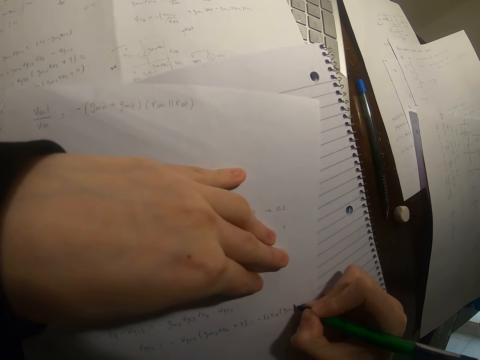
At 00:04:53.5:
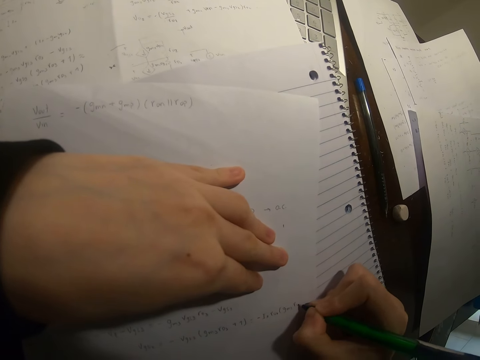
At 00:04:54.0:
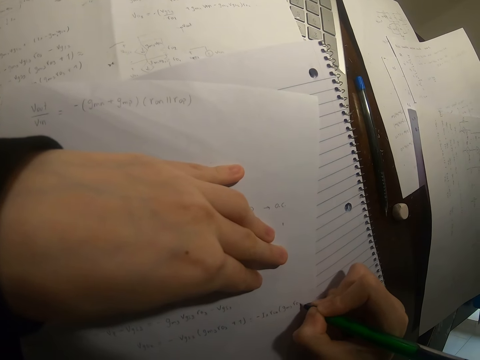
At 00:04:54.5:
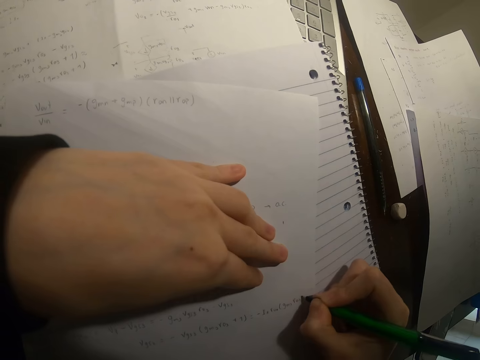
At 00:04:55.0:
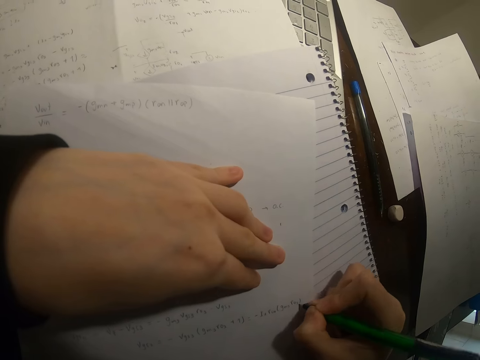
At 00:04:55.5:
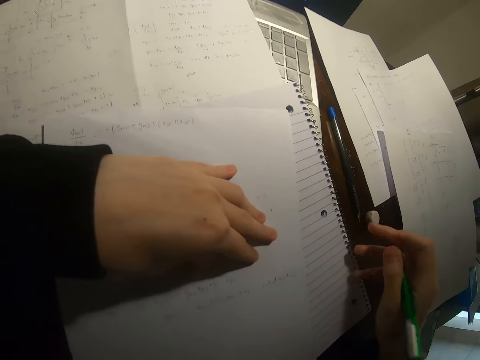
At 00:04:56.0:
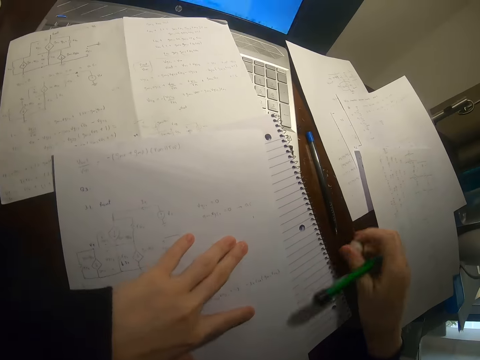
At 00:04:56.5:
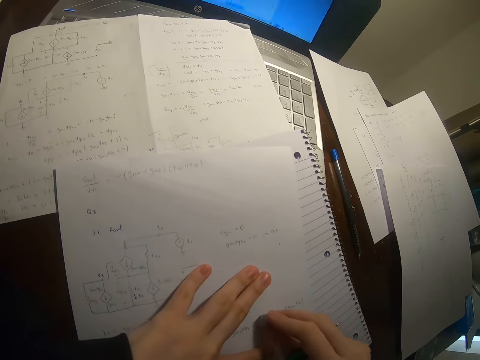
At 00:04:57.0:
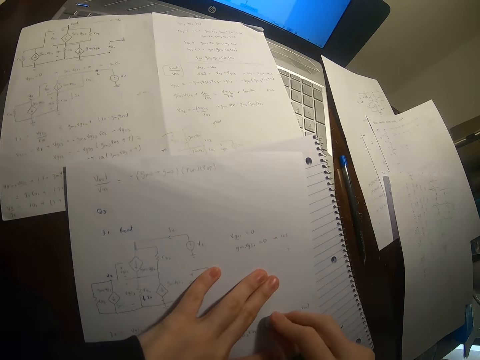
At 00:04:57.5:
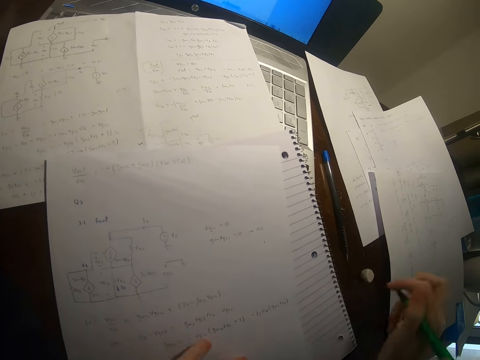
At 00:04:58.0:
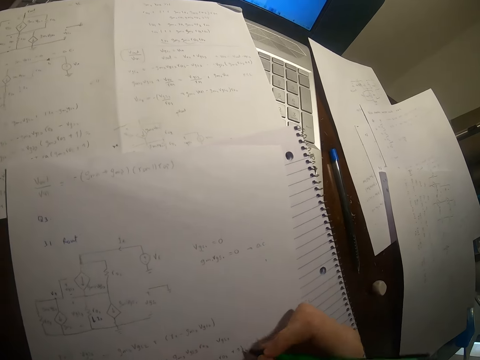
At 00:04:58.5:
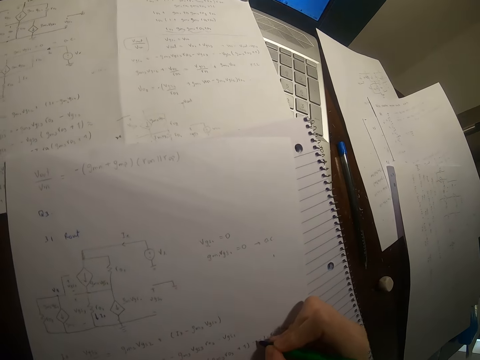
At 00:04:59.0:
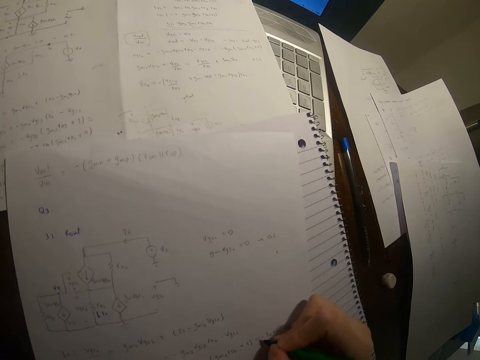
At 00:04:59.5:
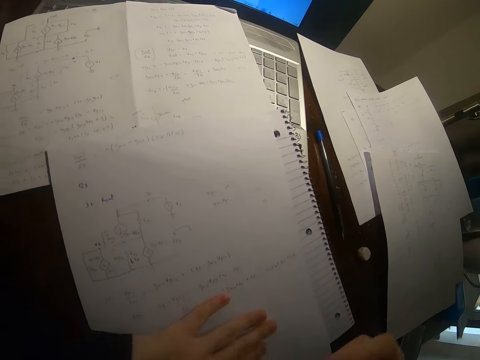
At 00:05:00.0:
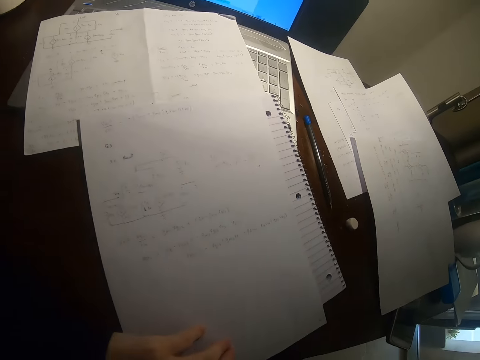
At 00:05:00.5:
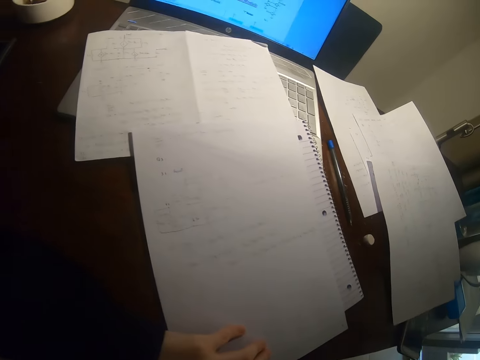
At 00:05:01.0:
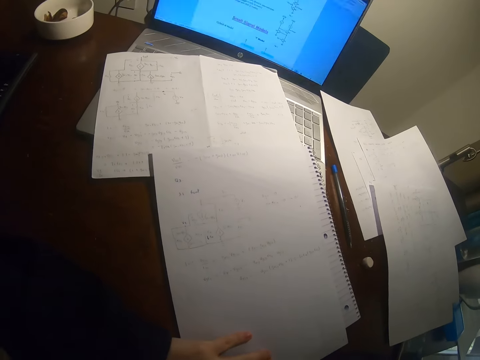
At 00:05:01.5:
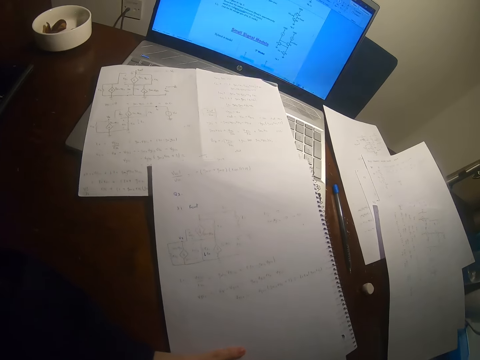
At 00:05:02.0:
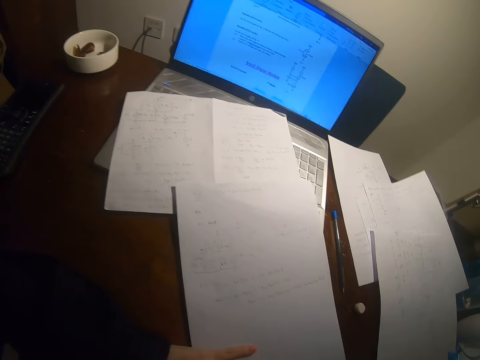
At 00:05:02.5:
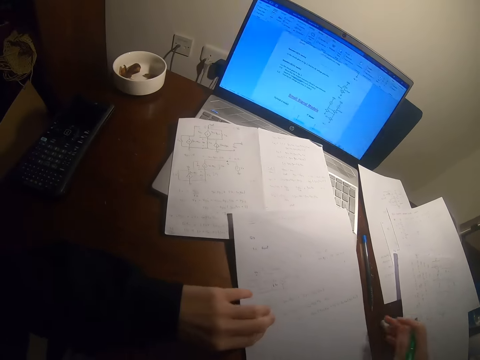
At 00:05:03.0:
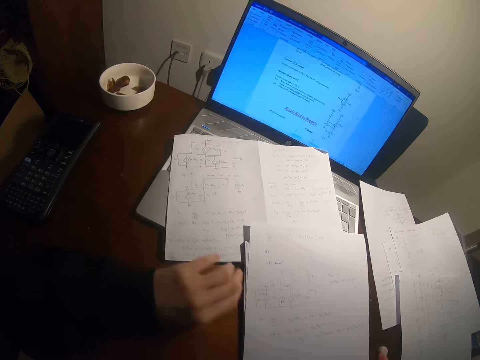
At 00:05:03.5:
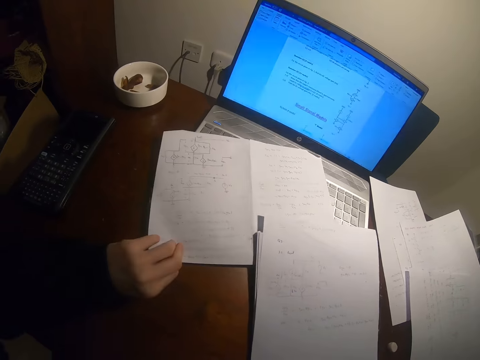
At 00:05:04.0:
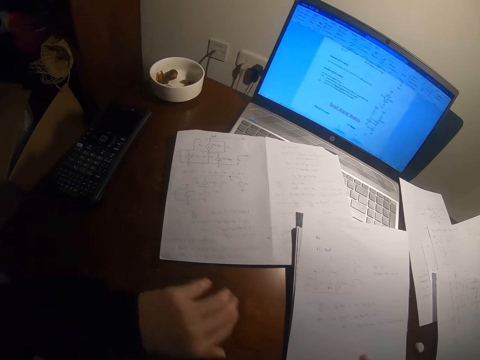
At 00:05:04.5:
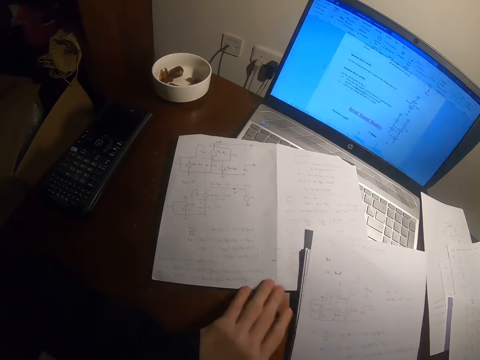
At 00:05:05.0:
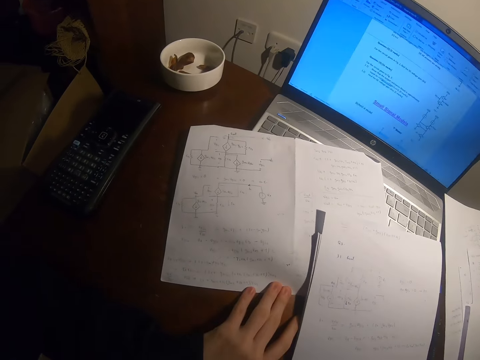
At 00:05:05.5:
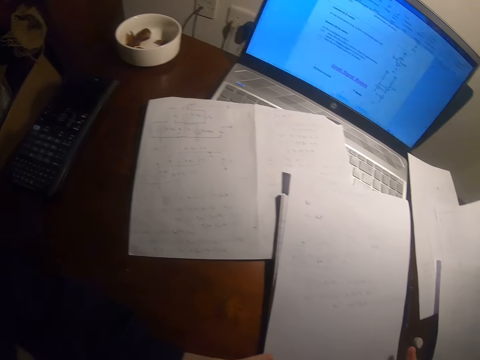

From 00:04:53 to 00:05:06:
The camera wearer picks up a rubber with the right hand. He rubs the writing on the paper. He puts back the rubber on the table. He writes on the paper with a pen. He pauses from writing and moves his head away from the paper. He pushes the paper. He aligns the papers on the table.

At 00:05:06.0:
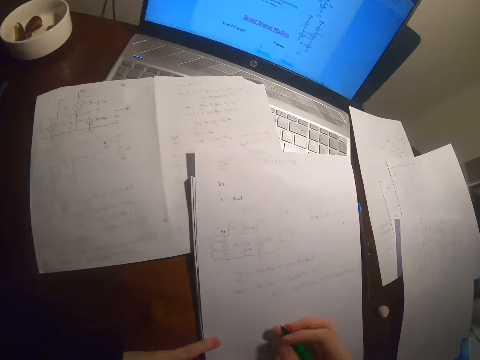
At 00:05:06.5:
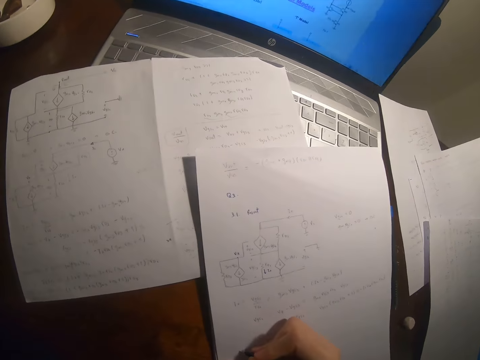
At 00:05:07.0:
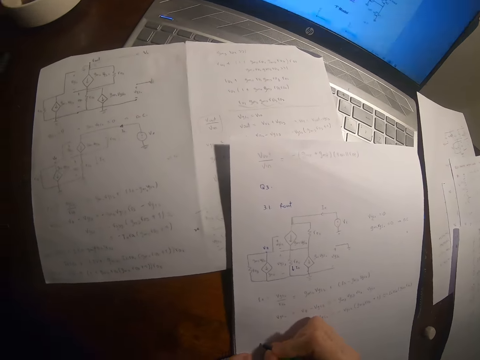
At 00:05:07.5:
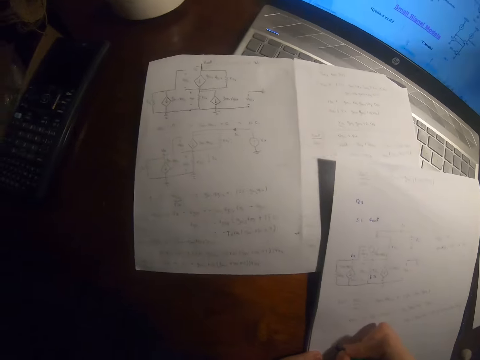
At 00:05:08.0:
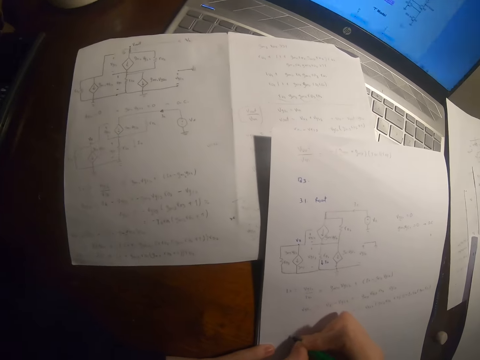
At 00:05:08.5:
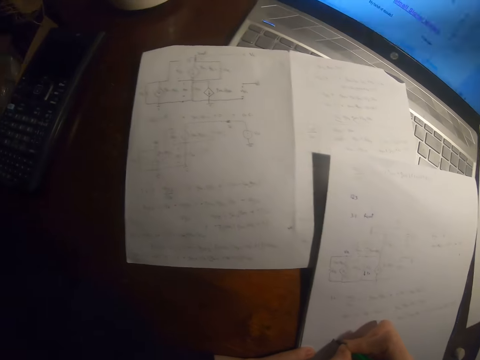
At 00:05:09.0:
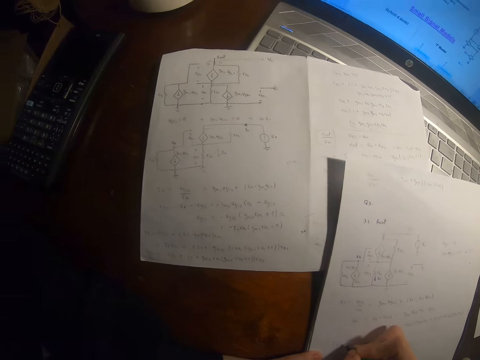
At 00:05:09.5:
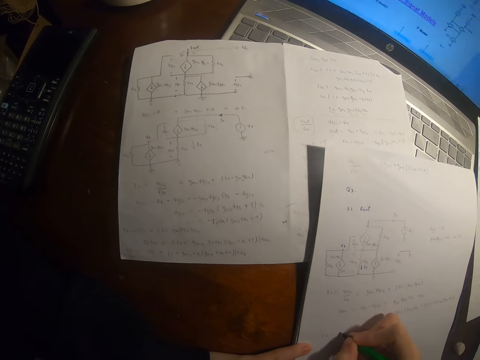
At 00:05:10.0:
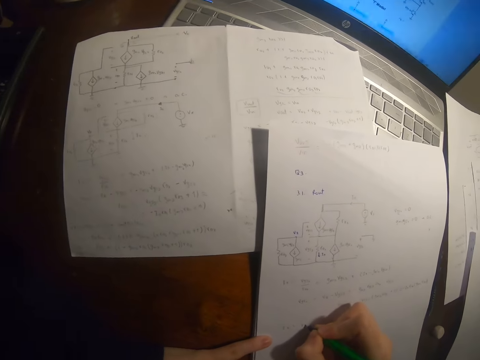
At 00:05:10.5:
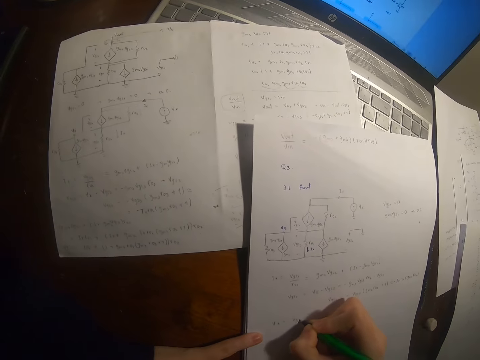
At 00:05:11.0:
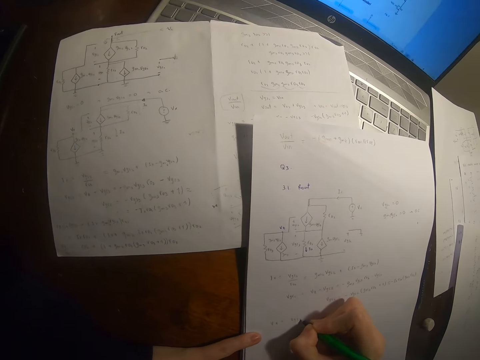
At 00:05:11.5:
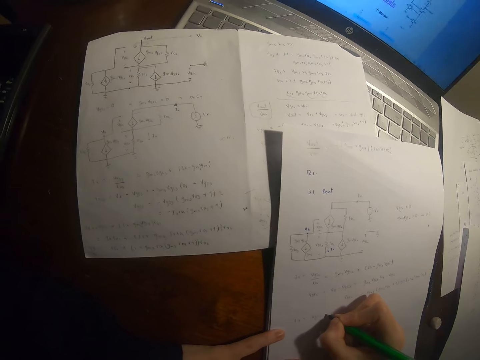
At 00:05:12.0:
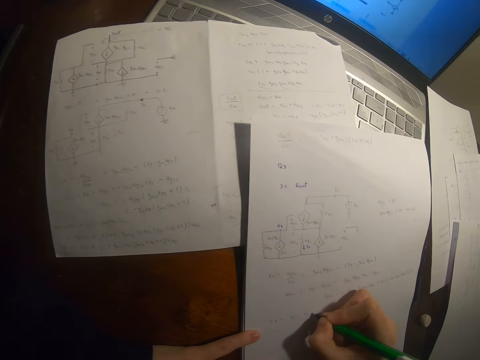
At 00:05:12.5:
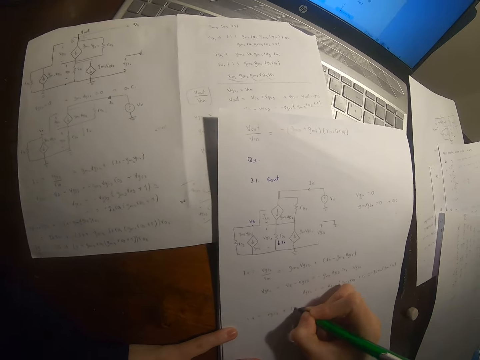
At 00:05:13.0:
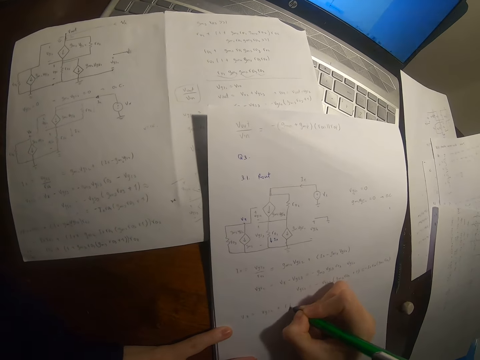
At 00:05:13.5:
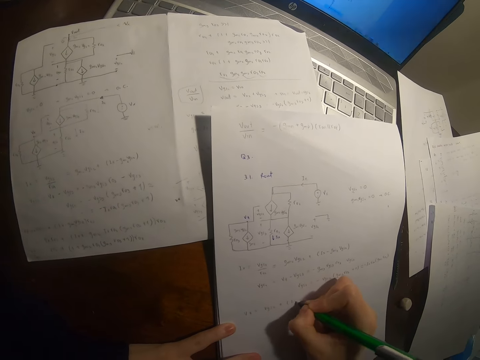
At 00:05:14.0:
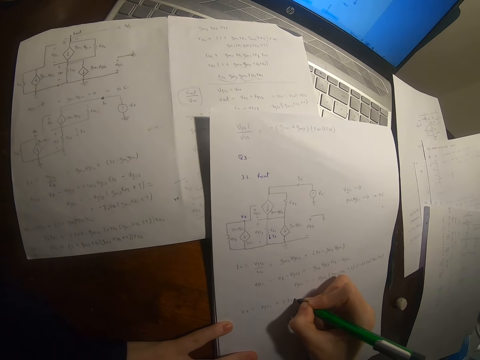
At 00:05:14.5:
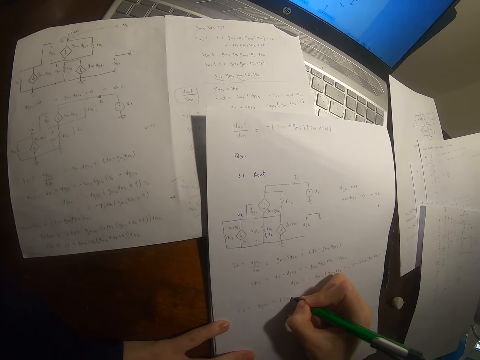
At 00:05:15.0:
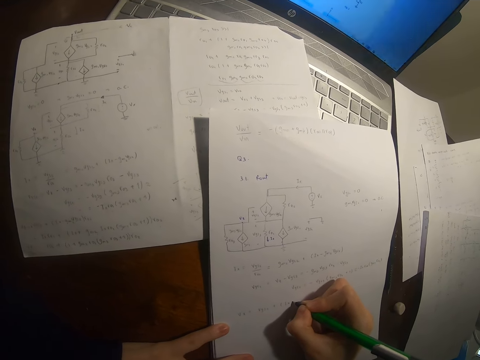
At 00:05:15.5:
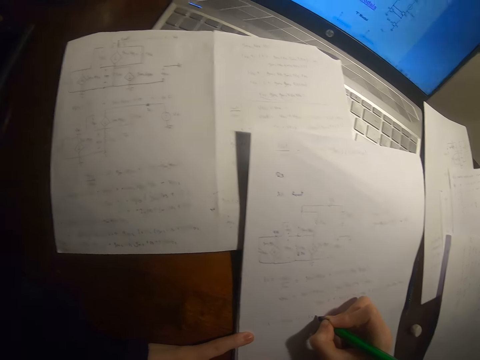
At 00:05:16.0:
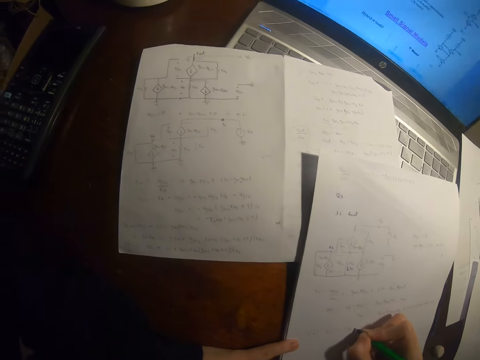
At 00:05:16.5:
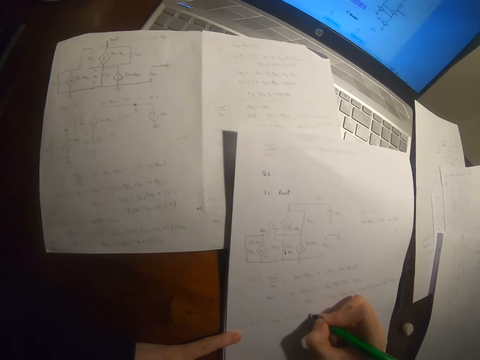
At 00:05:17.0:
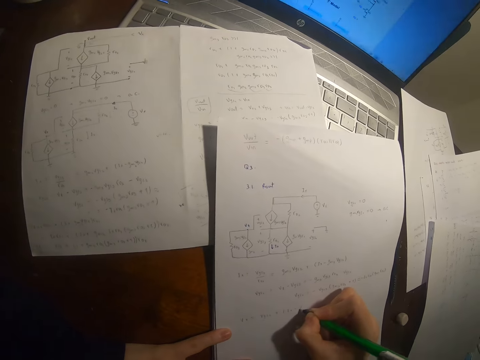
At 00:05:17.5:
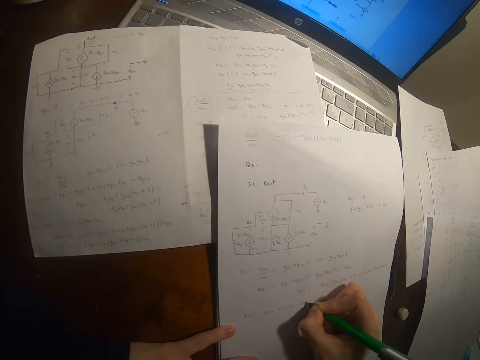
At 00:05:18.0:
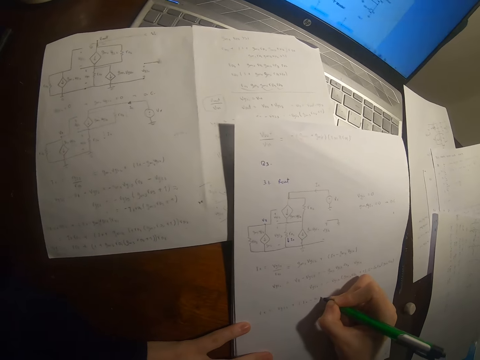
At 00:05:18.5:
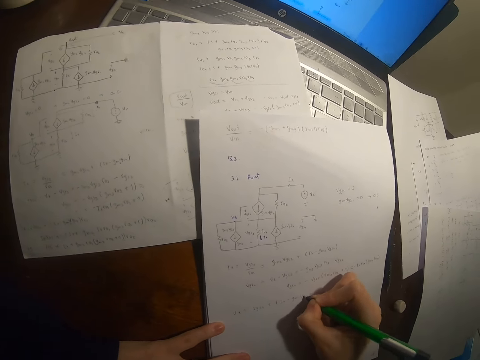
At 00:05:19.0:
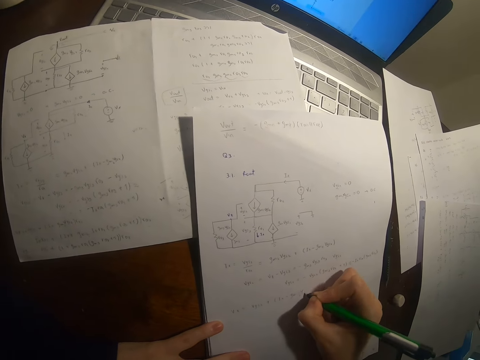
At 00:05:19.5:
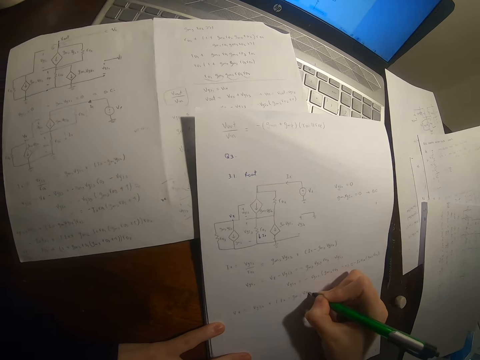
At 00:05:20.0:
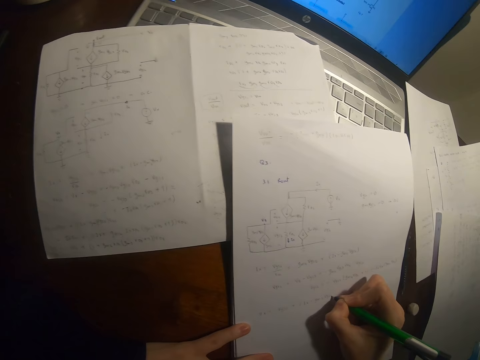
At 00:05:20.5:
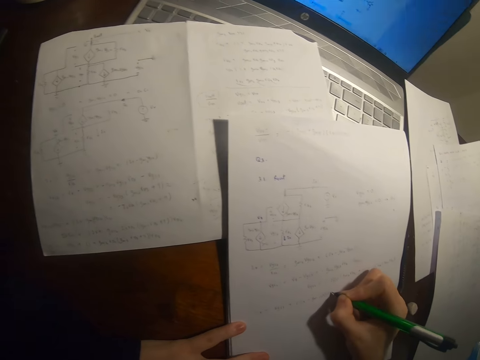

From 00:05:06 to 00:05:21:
The camera wearer moves his head closer to the papers. He writes on a paper with a pen. He moves his head side by side. He pauses writing. He resumes writing.
